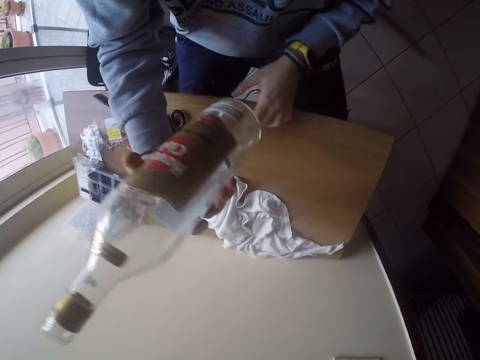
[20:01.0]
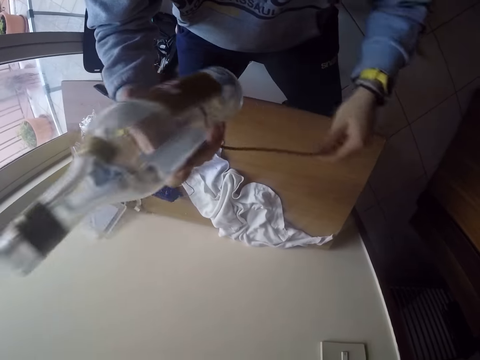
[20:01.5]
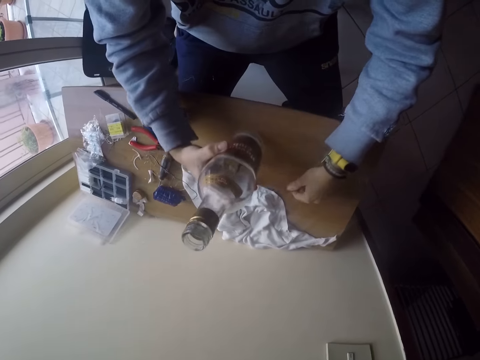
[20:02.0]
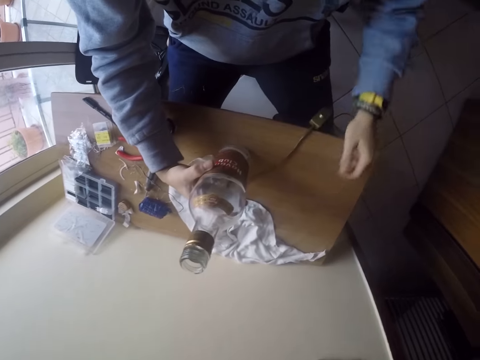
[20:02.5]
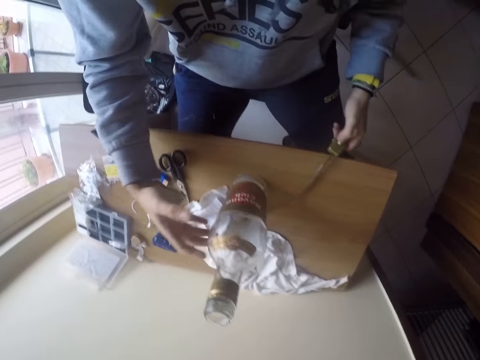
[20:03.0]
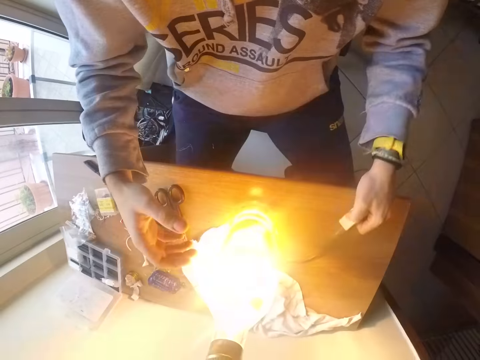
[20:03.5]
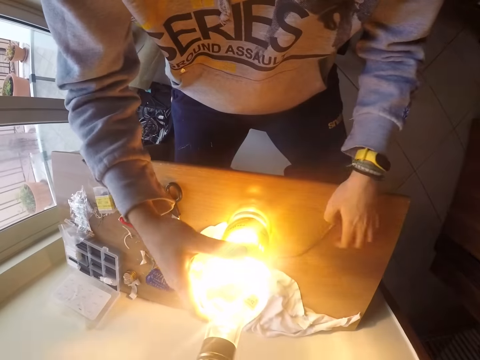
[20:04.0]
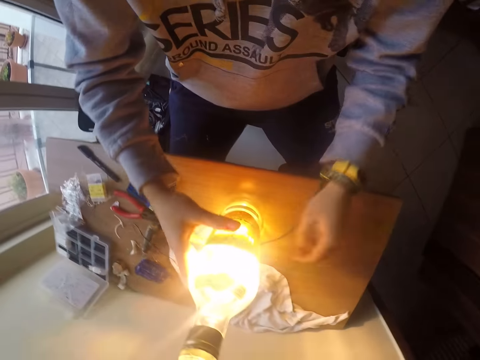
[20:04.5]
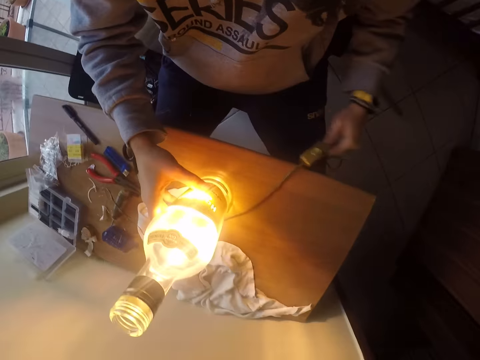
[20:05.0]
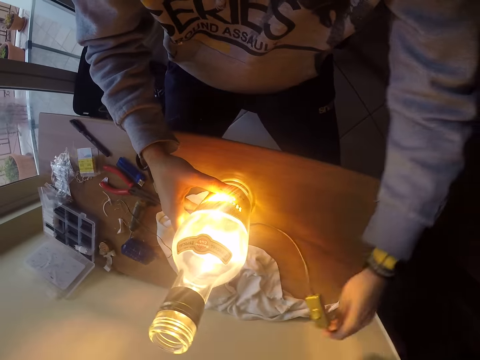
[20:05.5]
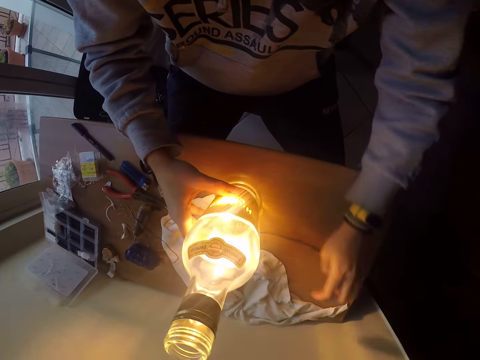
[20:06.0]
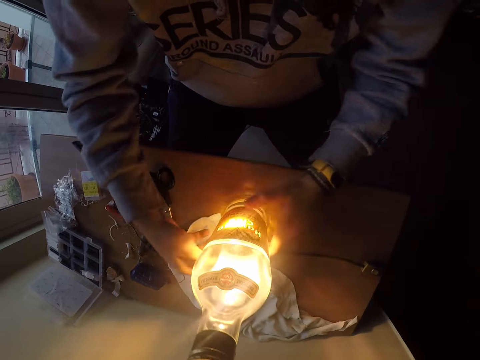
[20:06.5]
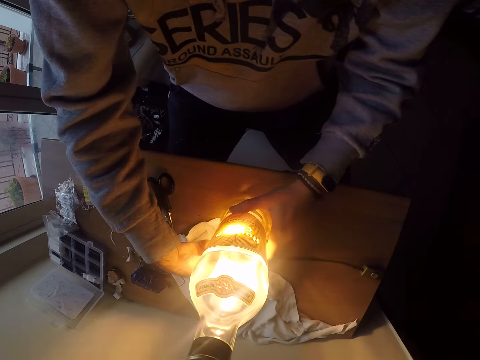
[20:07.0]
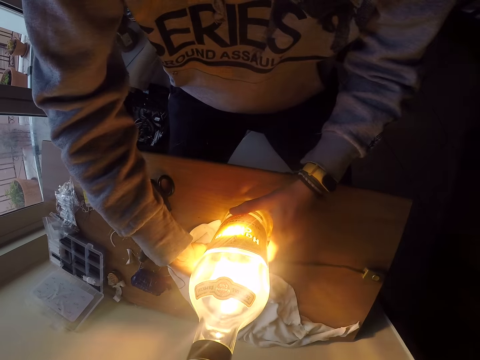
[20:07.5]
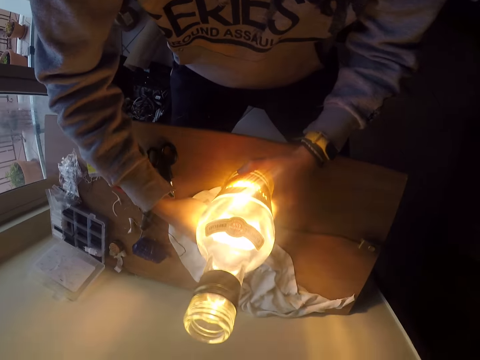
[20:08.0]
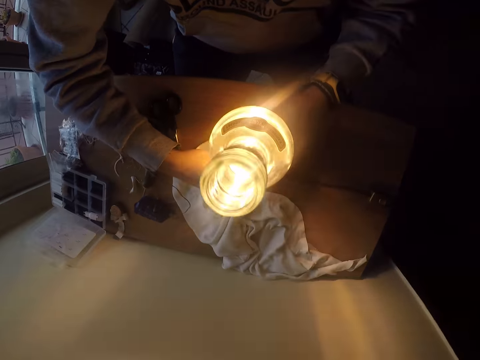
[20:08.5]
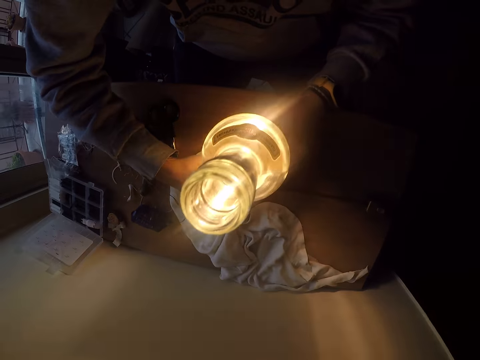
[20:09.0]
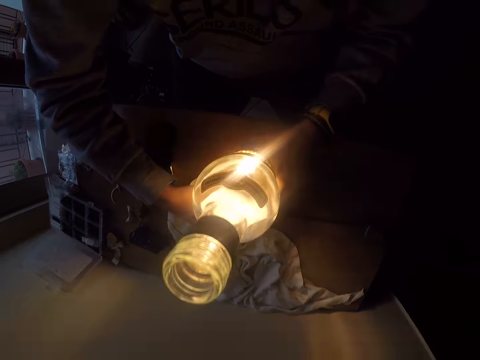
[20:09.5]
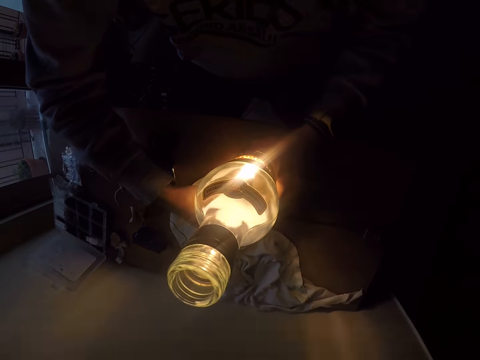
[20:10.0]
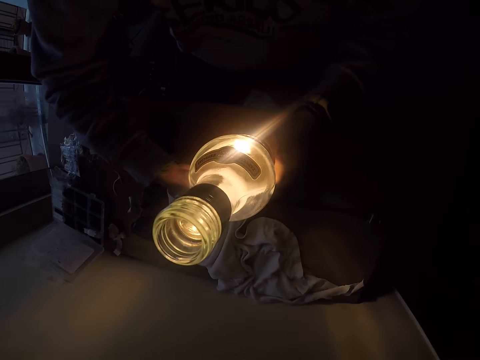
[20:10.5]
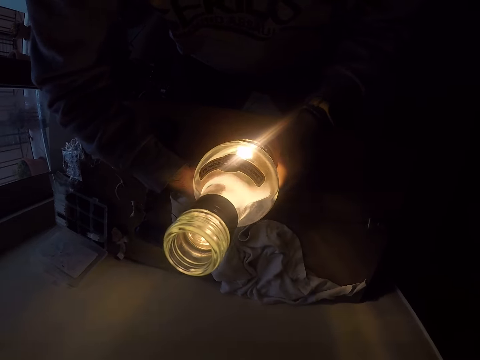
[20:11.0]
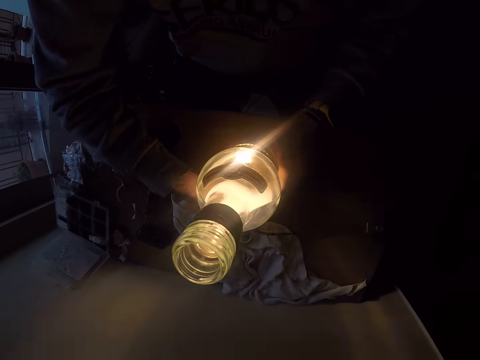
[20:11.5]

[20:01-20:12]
The camera wearer holds the wire with his left hand. He adjusts the cable. He drops the bottle on the table with his right hand. He turns on the bulb in the bottle on the table with the switch on his left hand. He adjusts the switch. He holds the bottle on the table with his right hand. He drops the switch. He adjusts the wire on the table with his left hand. He holds the bottle on the table with his left hand. He adjusts the wire beneath the bottle on the table with his right hand.

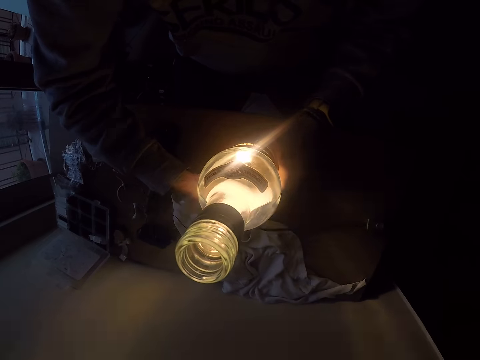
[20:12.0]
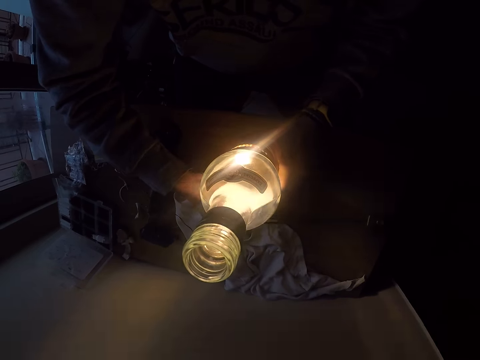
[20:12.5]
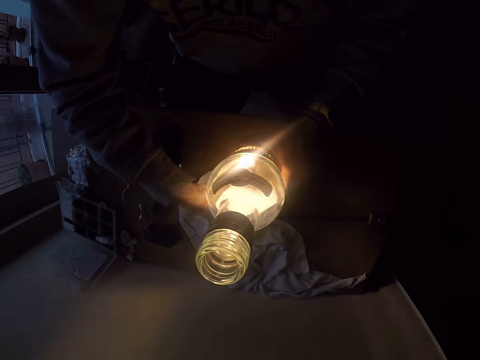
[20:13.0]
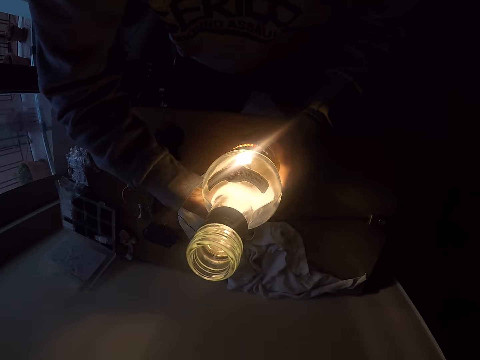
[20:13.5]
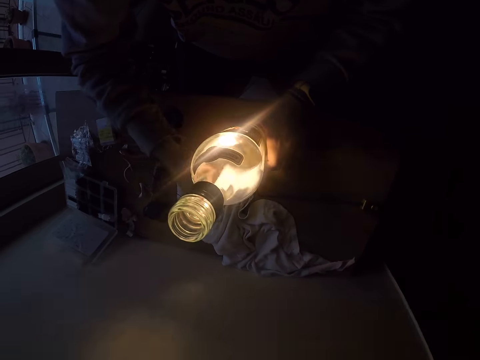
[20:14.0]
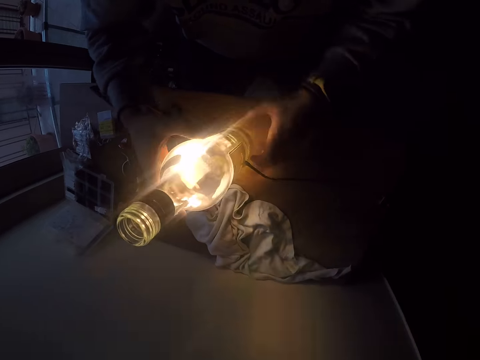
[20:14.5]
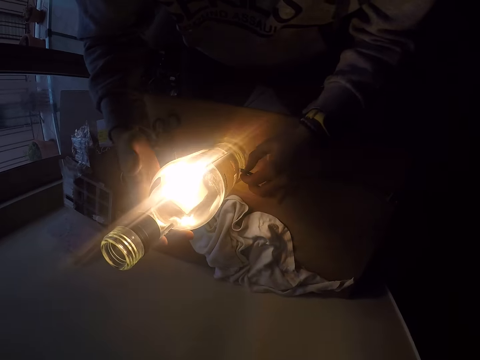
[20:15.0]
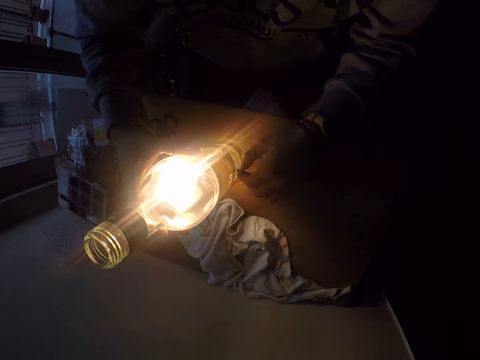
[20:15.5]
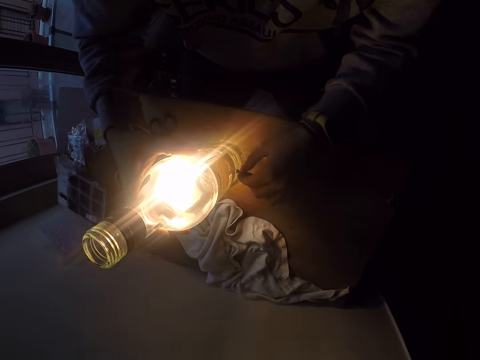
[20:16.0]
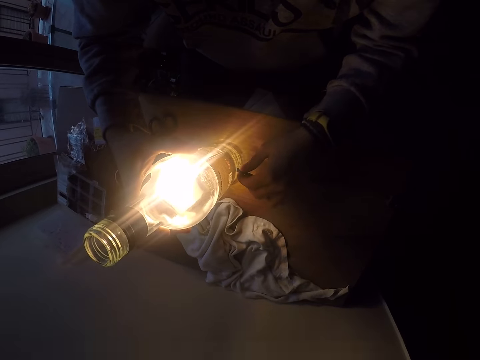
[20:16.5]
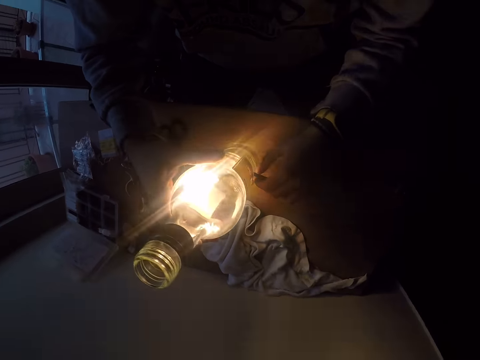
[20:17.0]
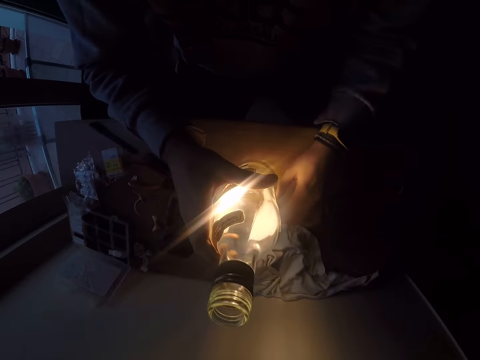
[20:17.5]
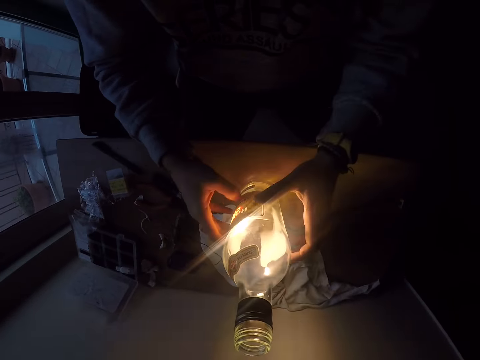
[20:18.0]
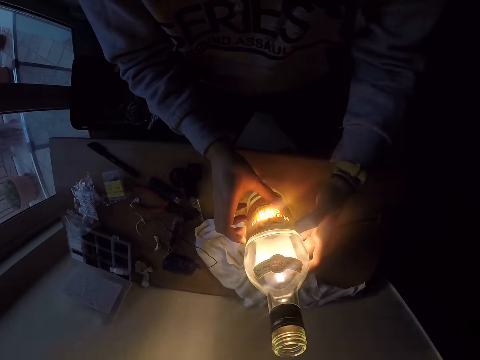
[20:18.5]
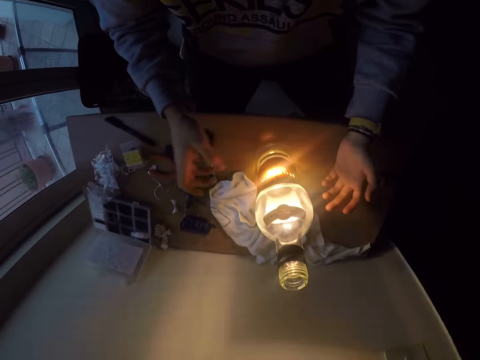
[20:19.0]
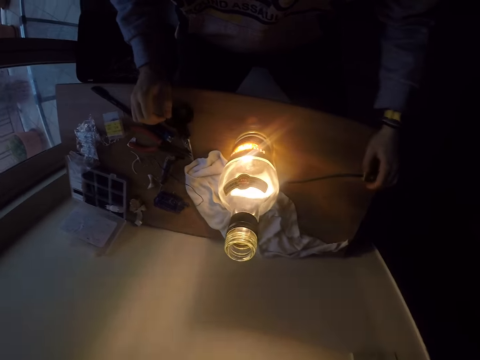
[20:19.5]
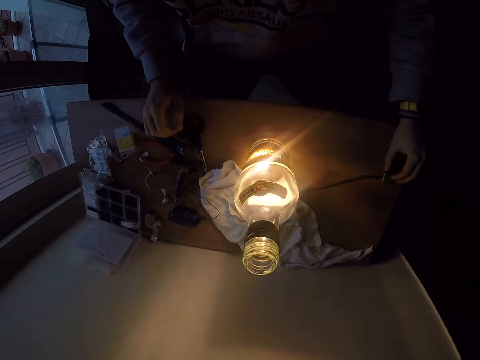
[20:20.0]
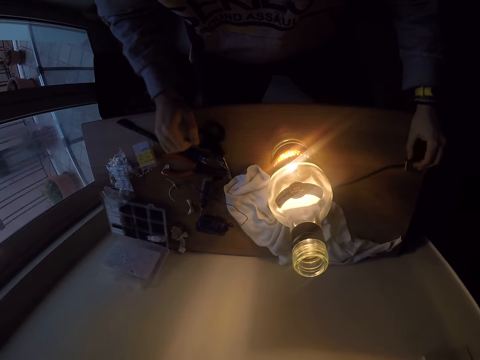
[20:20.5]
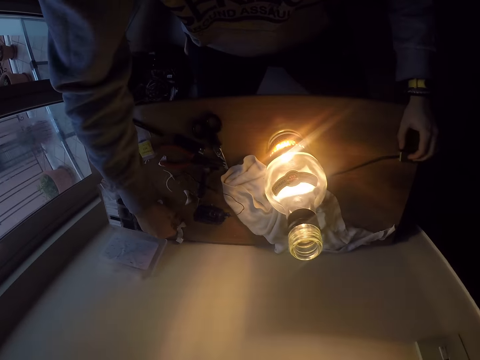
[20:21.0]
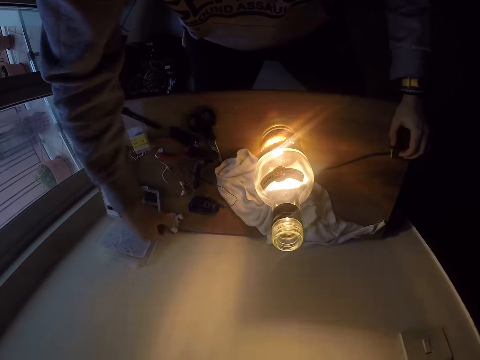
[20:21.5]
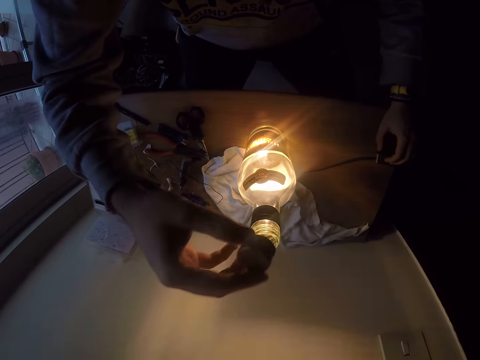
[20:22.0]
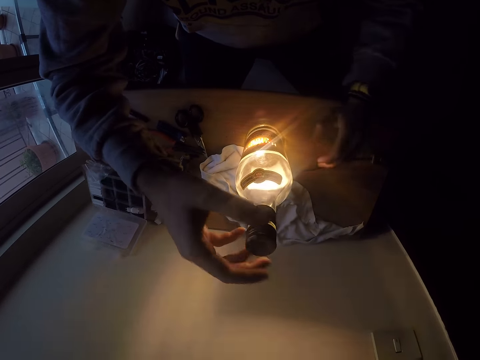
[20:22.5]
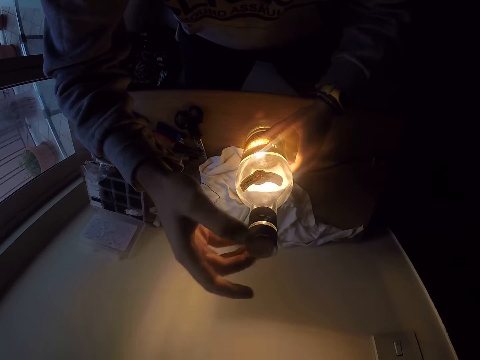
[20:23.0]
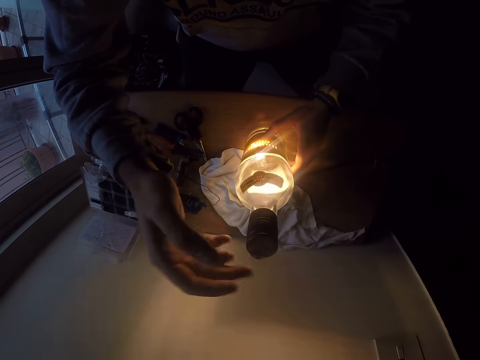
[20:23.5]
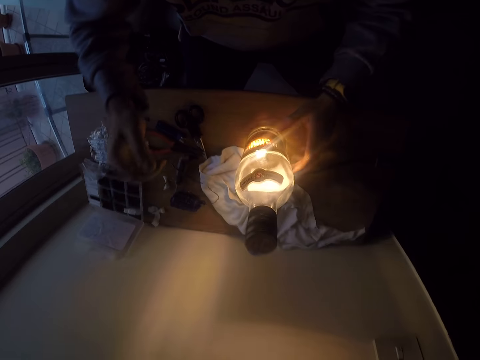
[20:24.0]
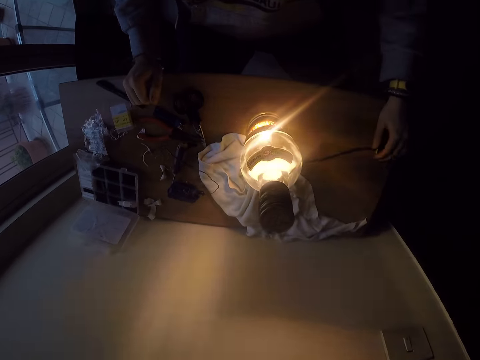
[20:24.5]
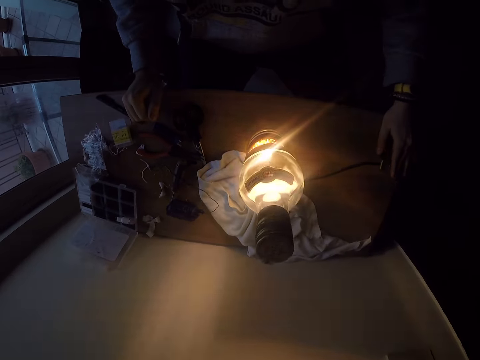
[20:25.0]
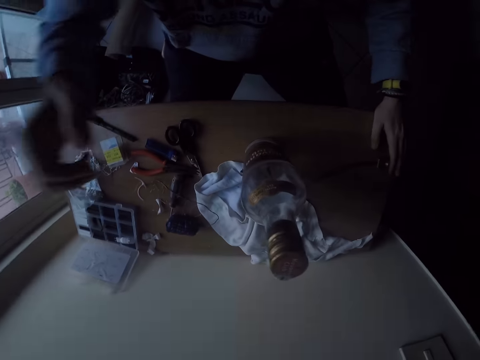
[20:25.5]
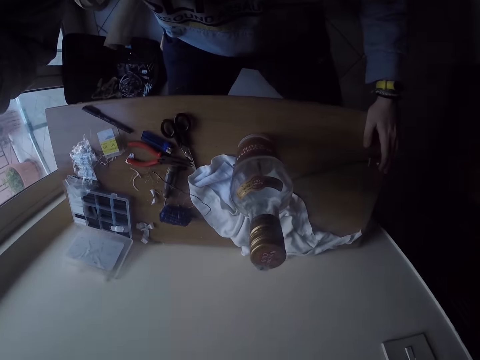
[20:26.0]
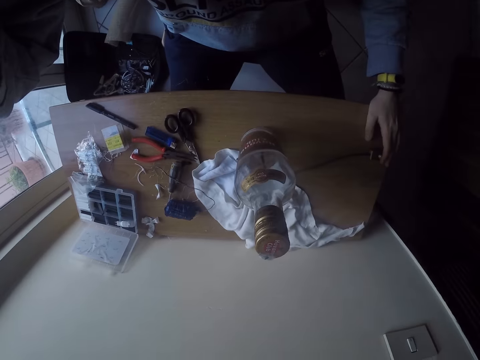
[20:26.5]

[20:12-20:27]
The camera wearer holds the bottle on the table with his right hand. He adjusts the bottle. He adjusts the wire beneath the bottle on the table with his left hand. He holds the bottle on the table with both hands and adjusts the bottle. He touches the switch on the table with his left hand. He picks up a lid of the bottle on the table with his right hand. He covers the bottle on the table with the lid in his right hand. He holds the bottle on the table with his left hand. He turns off the bulb in the bottle on the table with the switch in his left hand. He adjusts the camera on the head.
